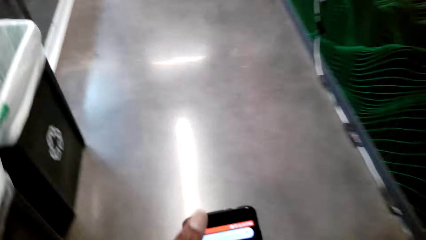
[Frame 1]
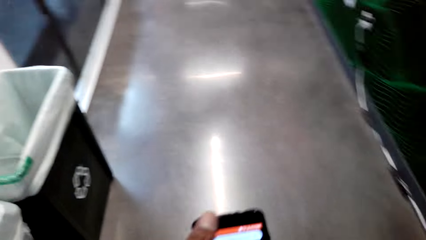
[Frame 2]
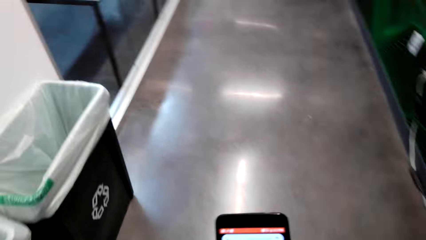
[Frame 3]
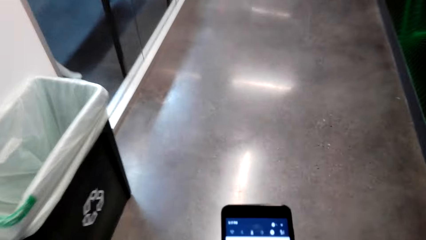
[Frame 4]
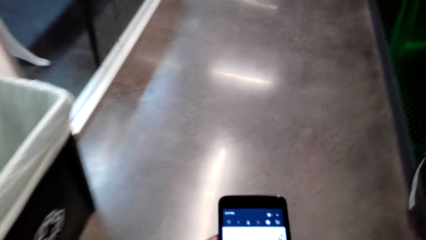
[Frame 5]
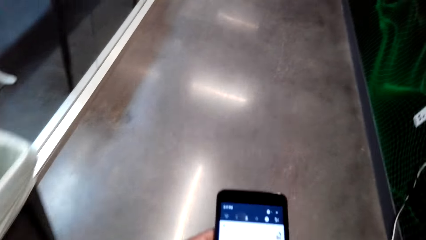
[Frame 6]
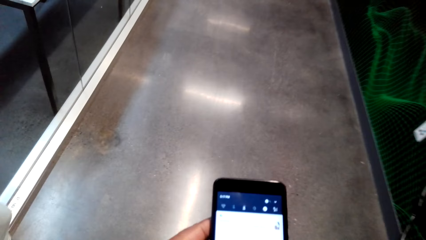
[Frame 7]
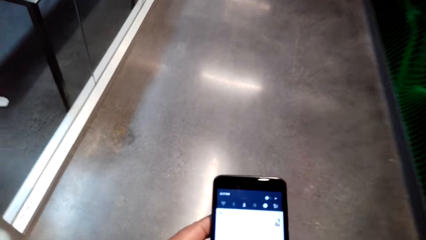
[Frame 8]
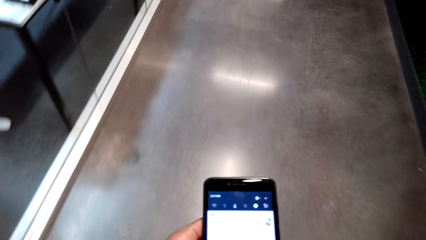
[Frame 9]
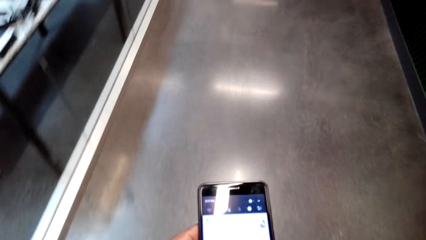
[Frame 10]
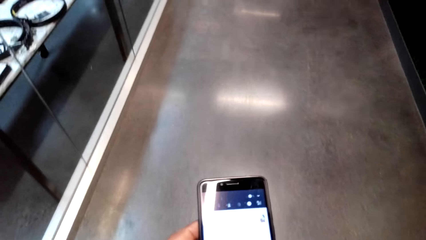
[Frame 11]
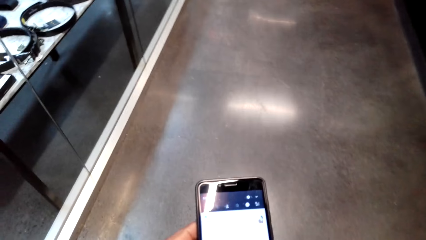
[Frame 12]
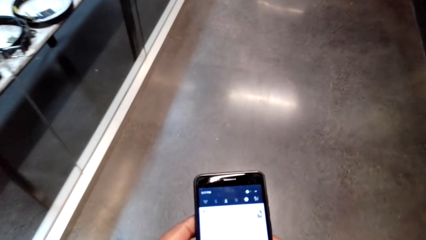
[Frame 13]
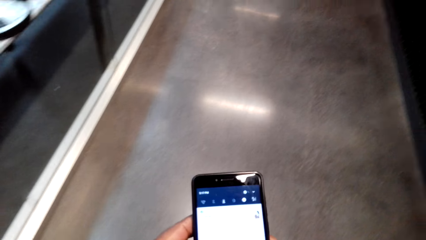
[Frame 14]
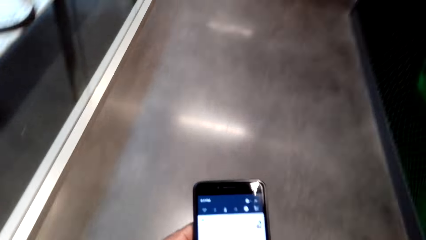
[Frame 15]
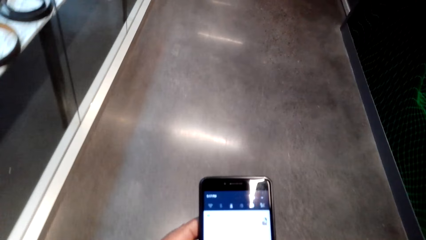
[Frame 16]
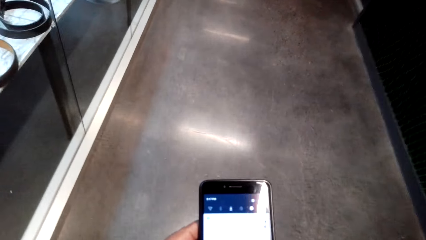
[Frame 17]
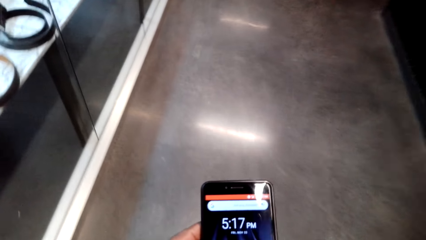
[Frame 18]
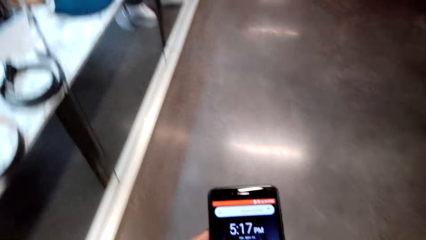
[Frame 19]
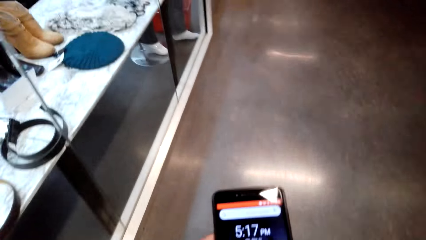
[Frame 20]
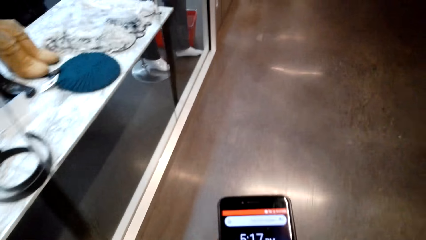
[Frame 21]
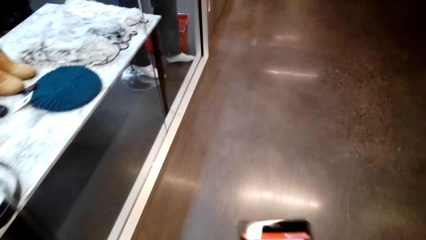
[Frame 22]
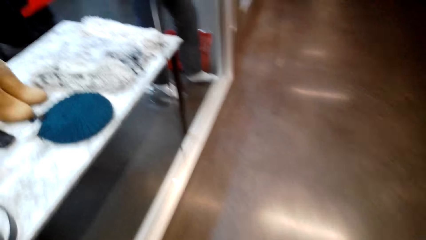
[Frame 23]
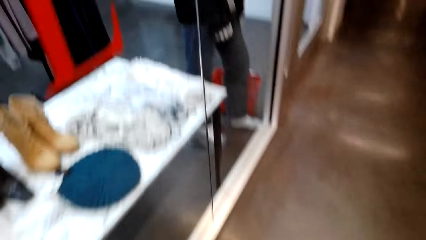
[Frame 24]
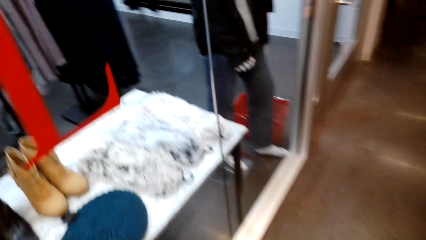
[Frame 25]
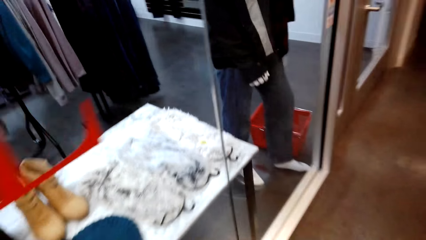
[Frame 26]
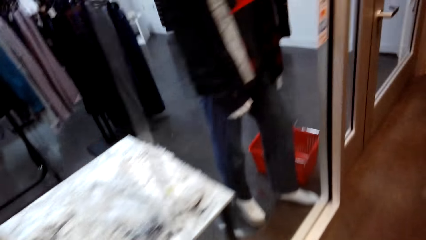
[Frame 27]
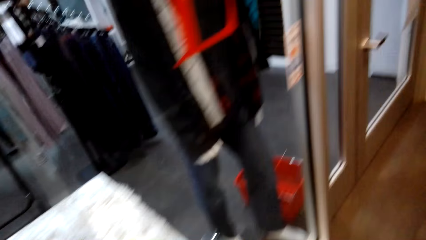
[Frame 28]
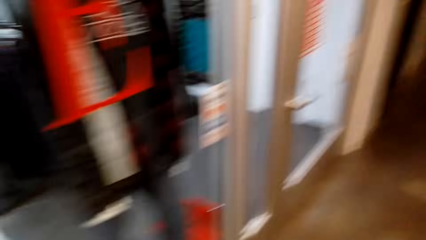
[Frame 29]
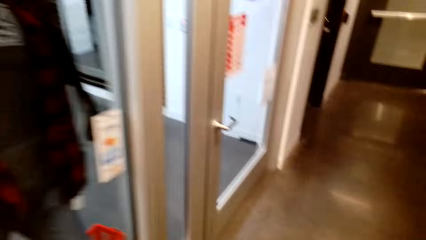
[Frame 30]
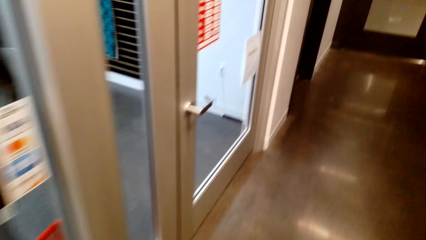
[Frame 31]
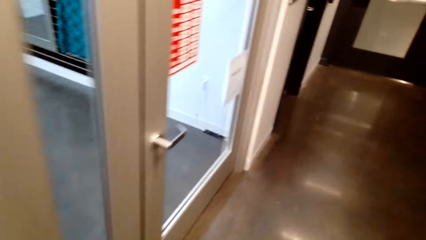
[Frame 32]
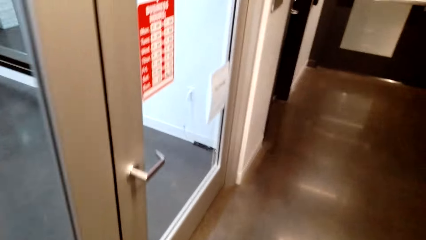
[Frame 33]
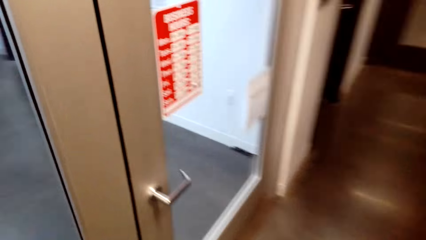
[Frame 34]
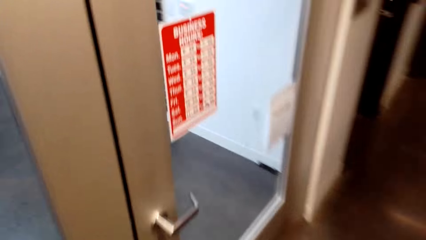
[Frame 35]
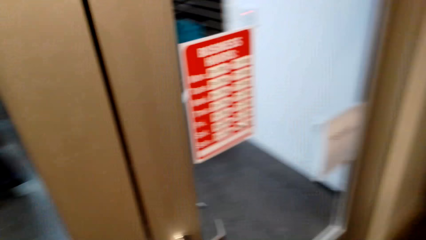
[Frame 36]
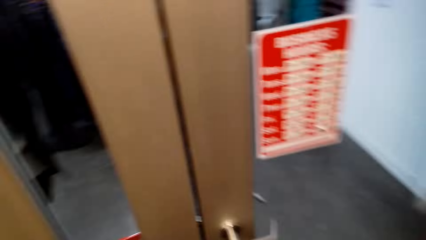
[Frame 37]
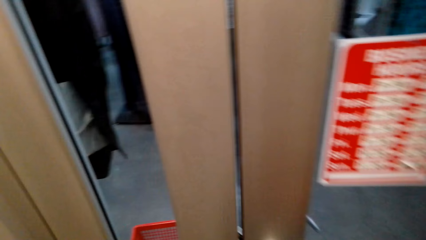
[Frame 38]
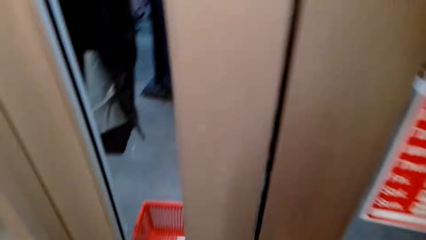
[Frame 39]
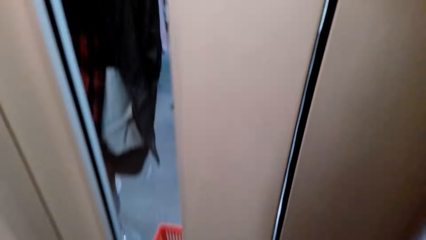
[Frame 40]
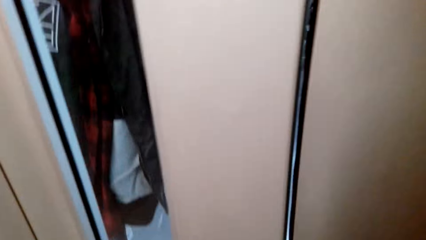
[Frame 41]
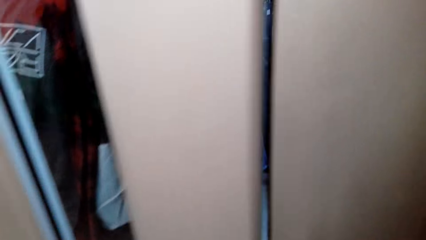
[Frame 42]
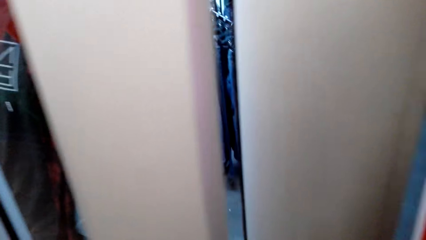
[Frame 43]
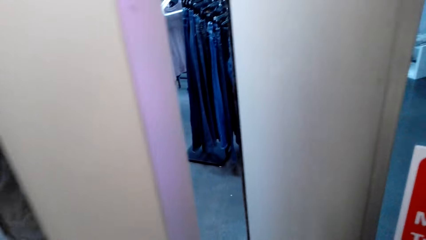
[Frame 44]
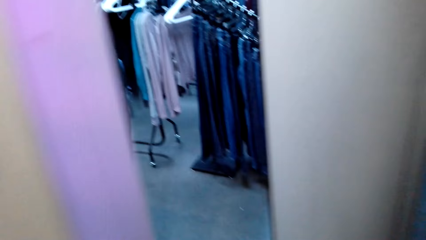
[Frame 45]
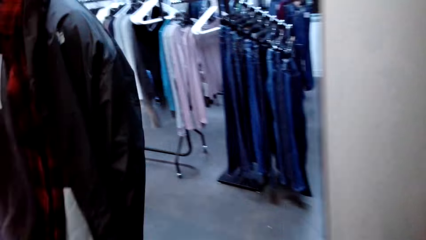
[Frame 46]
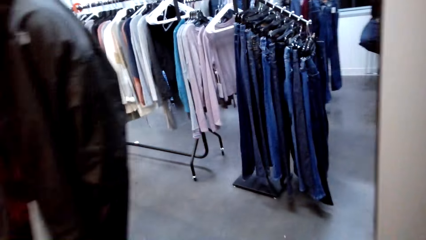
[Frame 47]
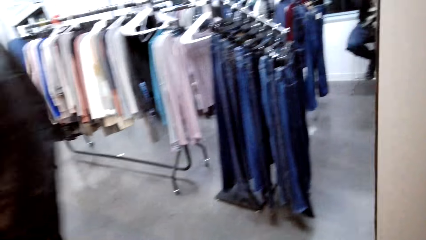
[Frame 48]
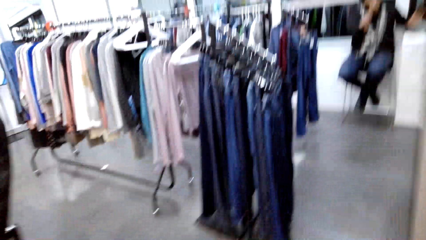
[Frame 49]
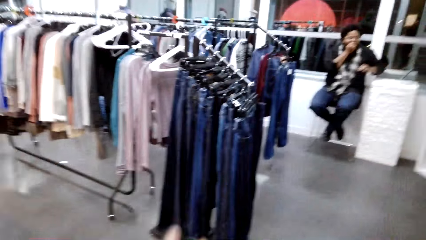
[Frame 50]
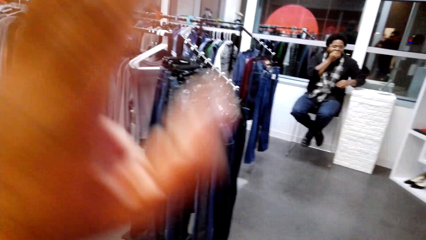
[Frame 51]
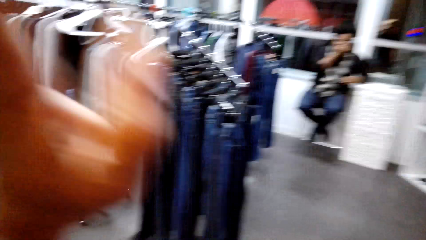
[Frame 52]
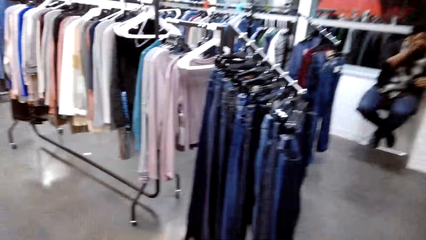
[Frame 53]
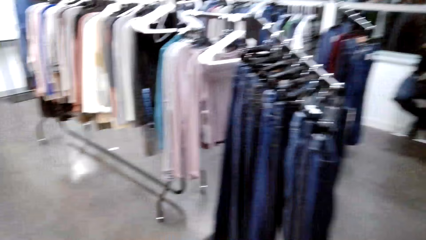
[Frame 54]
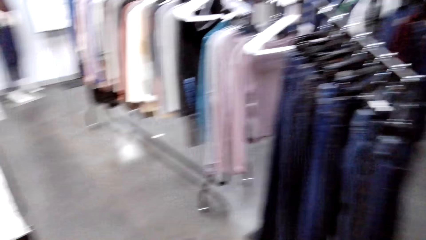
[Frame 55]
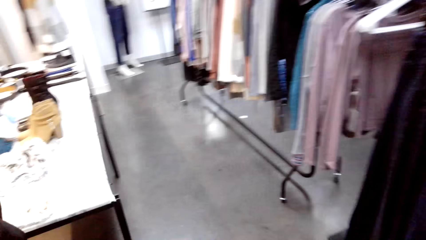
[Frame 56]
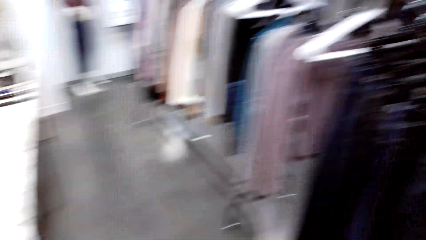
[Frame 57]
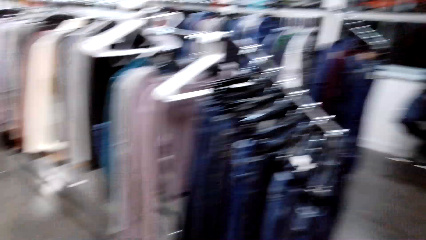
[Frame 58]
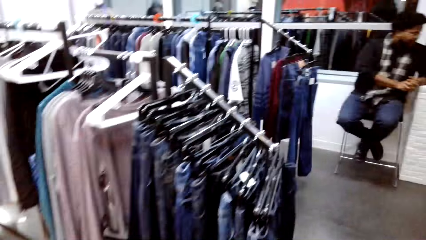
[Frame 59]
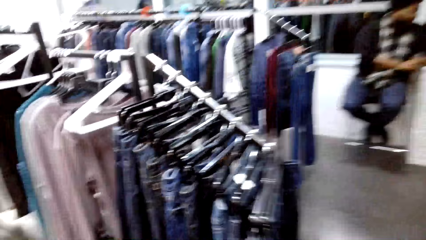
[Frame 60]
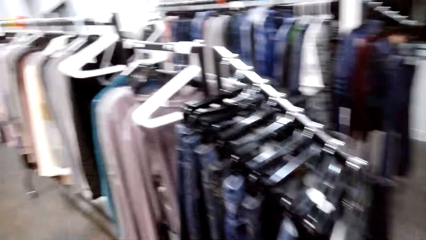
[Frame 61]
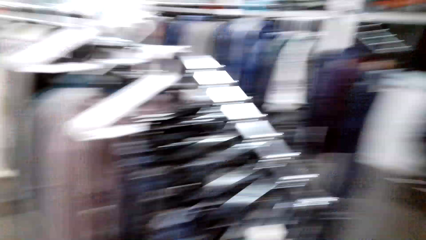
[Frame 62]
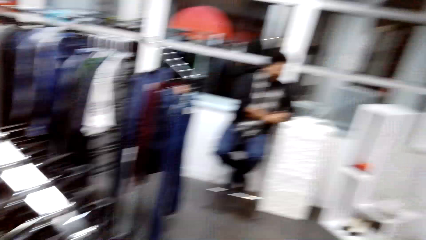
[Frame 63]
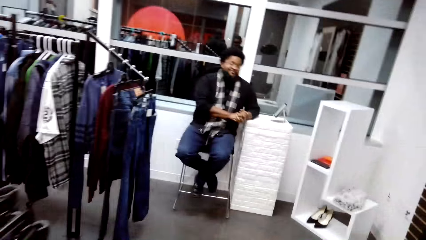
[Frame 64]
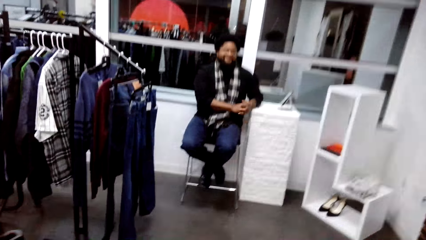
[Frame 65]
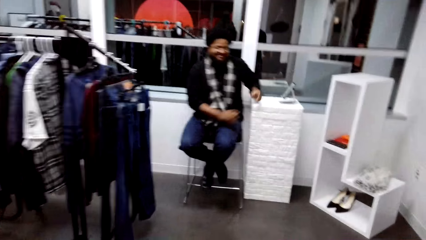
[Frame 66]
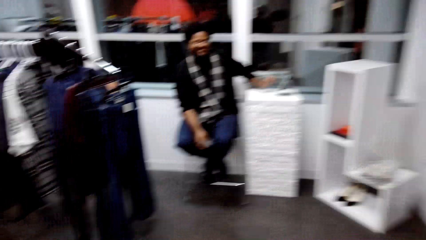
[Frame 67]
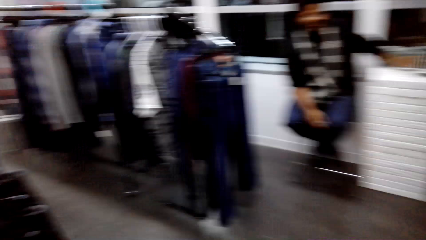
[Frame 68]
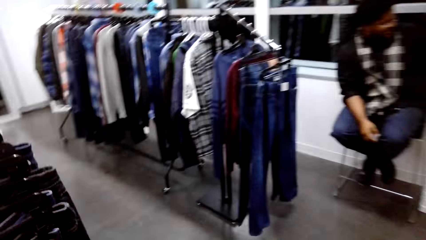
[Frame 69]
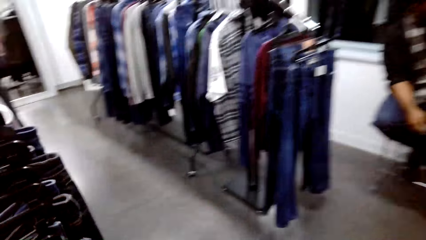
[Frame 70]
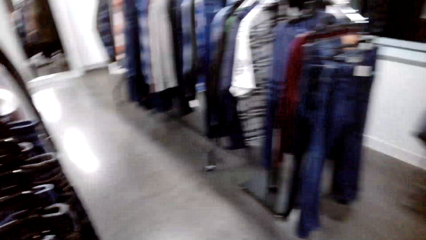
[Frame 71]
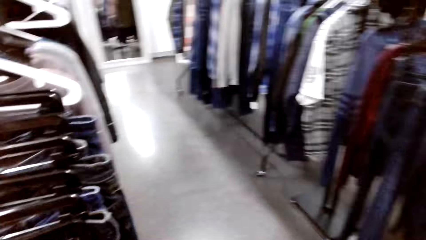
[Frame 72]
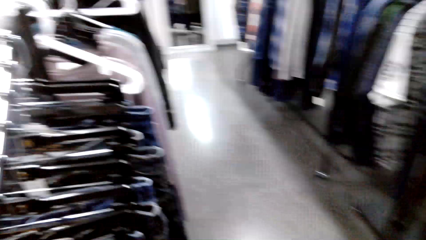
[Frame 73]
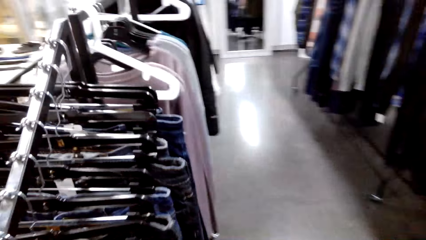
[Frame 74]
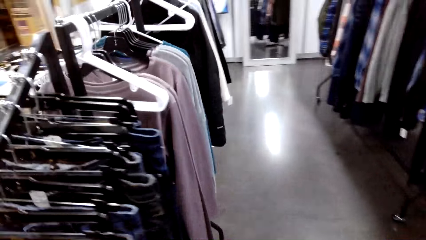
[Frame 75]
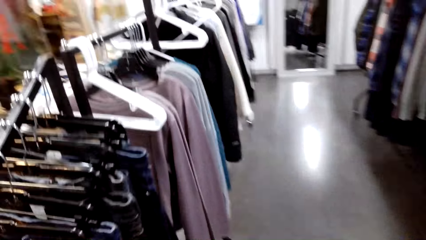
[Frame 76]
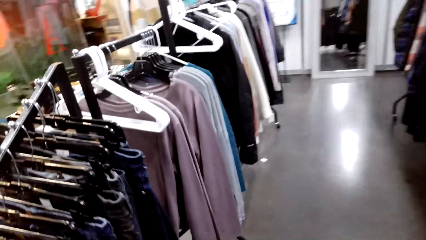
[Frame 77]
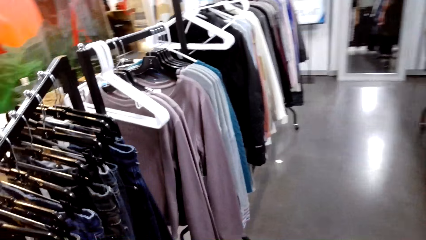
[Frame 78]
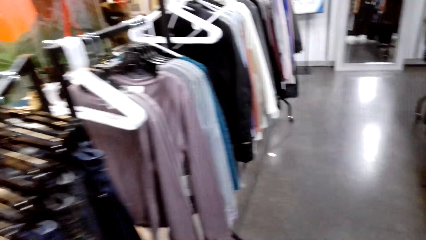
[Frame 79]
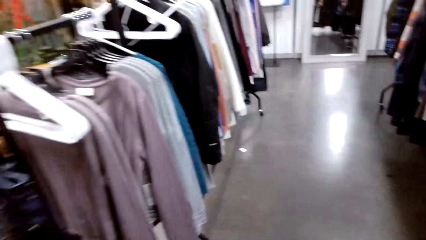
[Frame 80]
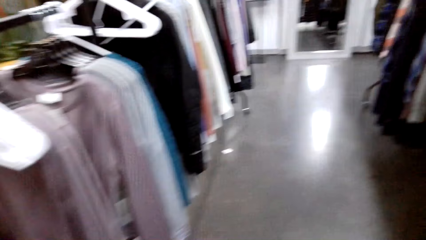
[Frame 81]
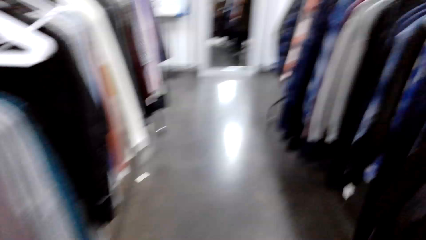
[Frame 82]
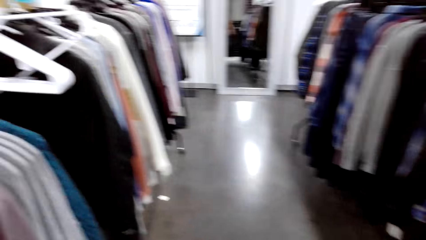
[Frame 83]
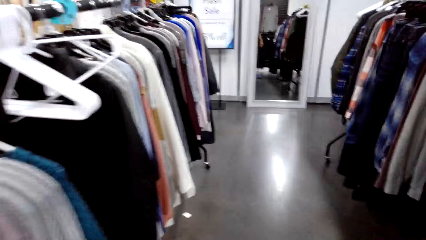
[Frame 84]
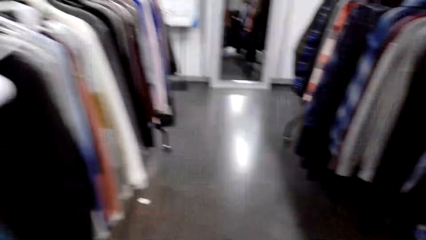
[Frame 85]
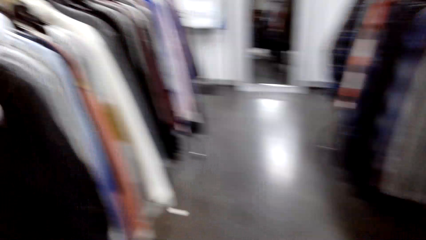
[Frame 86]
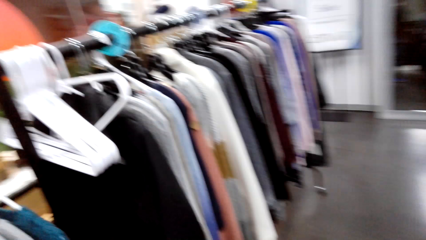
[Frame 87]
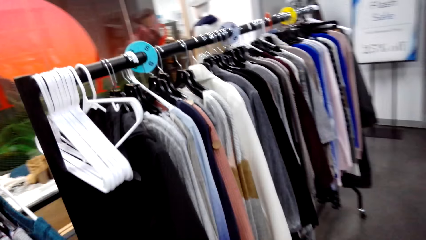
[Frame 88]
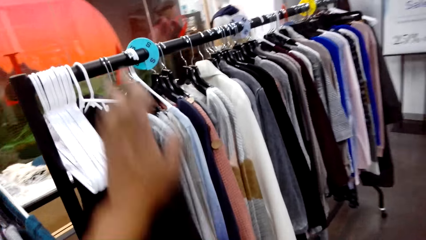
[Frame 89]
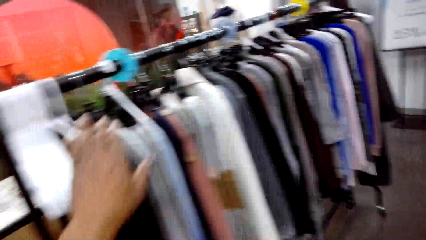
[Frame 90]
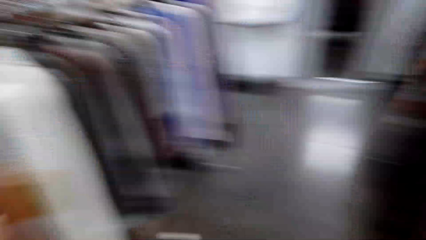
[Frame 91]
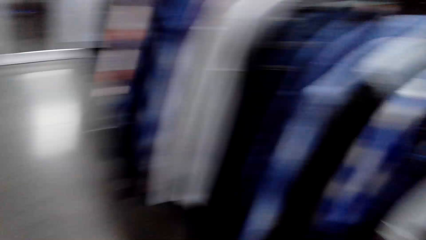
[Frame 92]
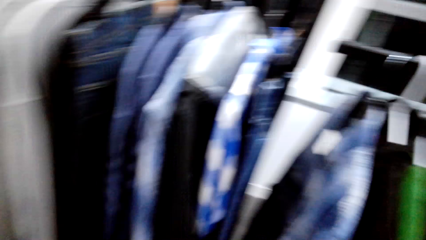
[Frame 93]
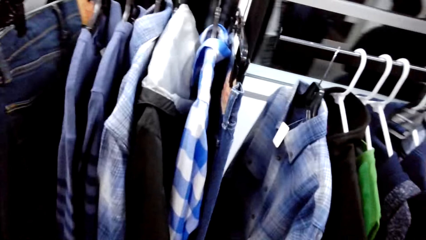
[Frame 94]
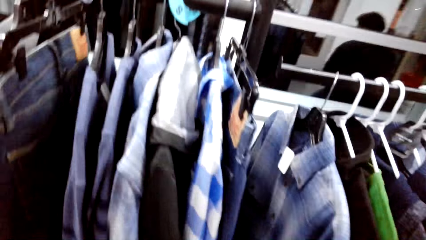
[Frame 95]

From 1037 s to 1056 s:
The camera wearer walks around. They look around. They open the door. They walk around the store and talk to a man. They walk around.
